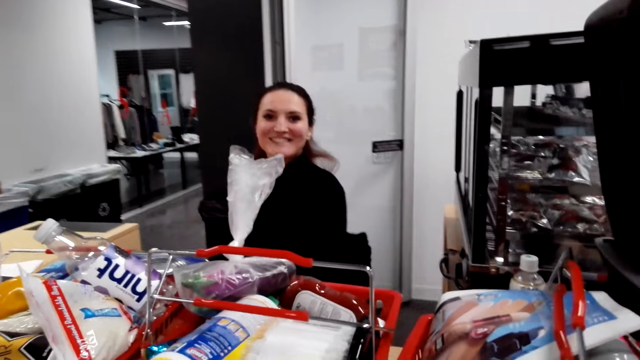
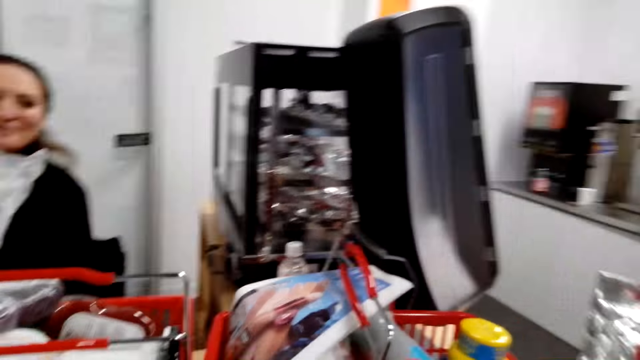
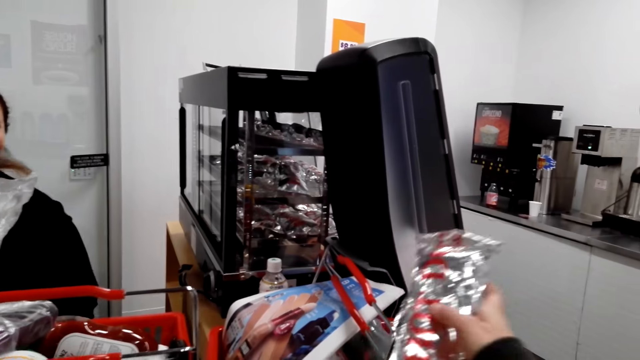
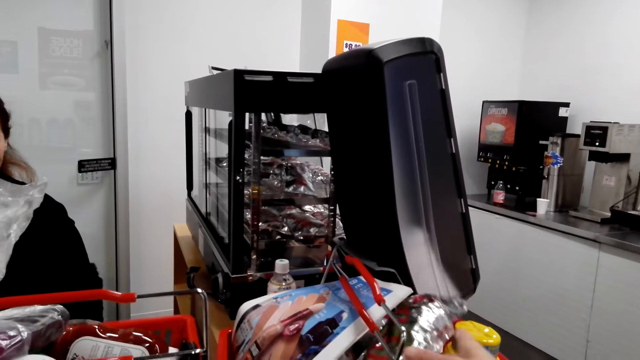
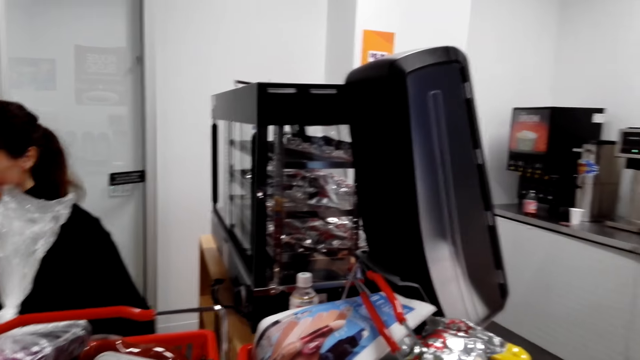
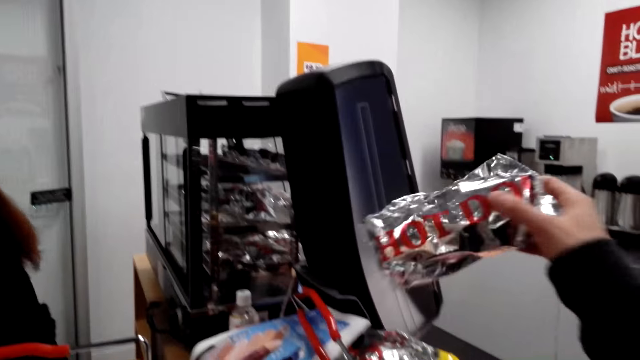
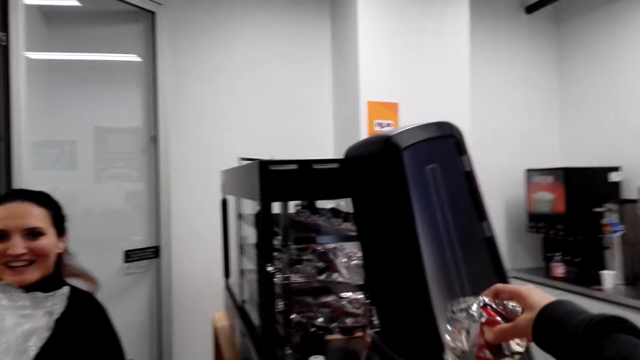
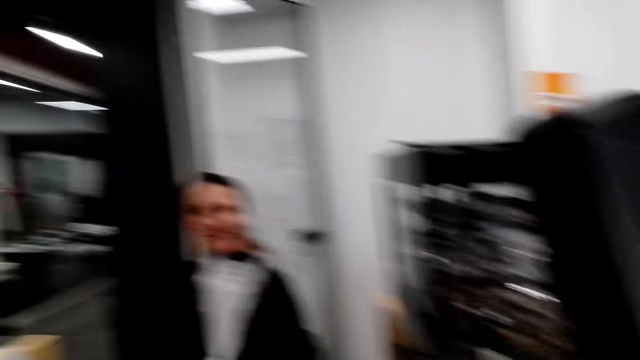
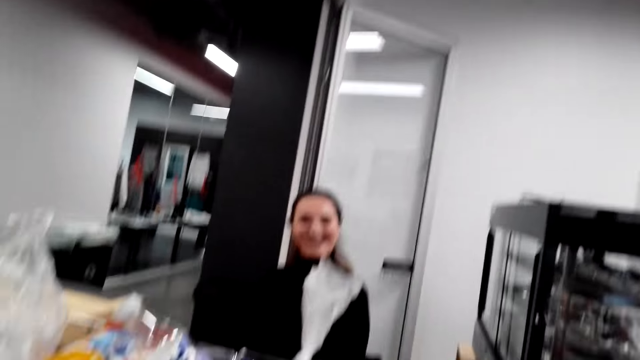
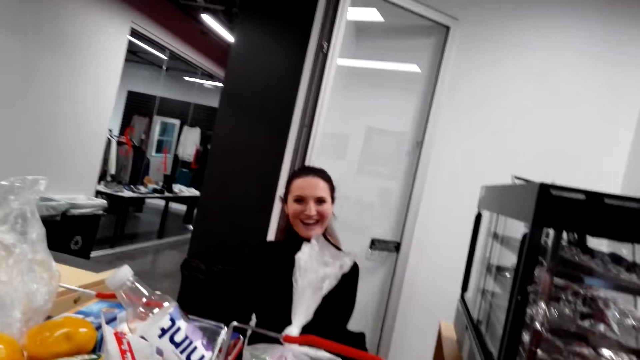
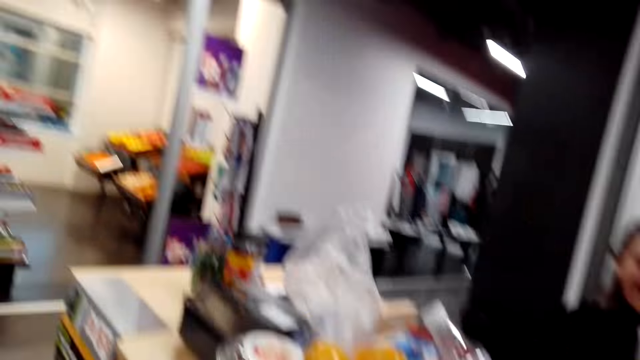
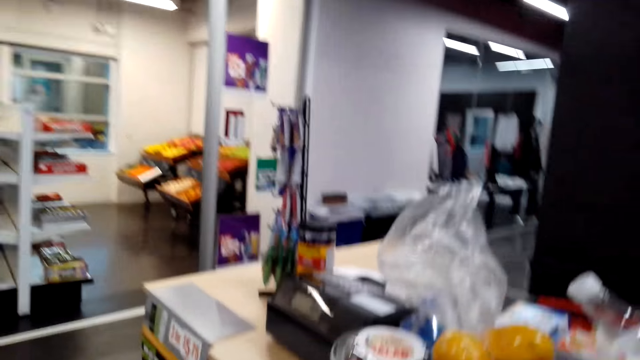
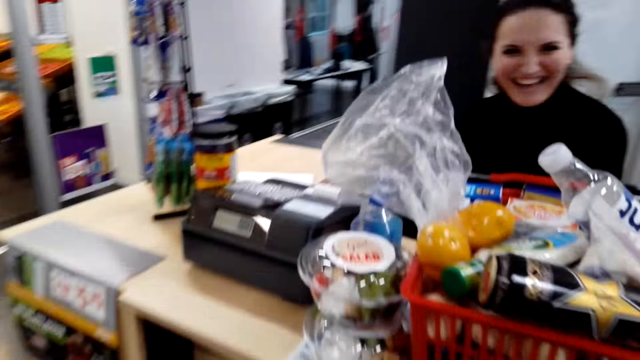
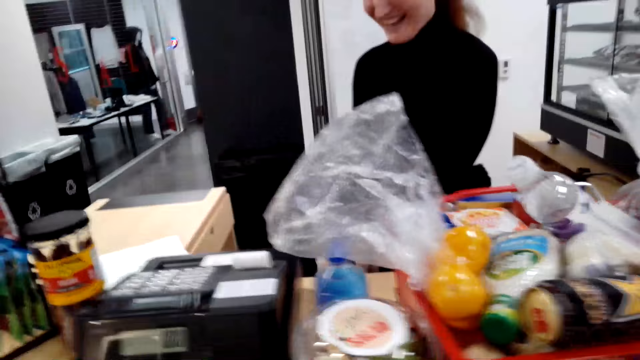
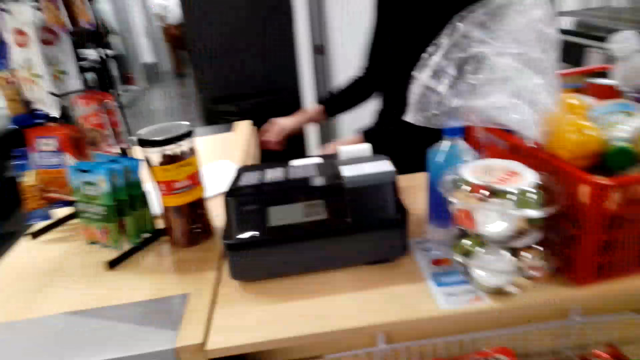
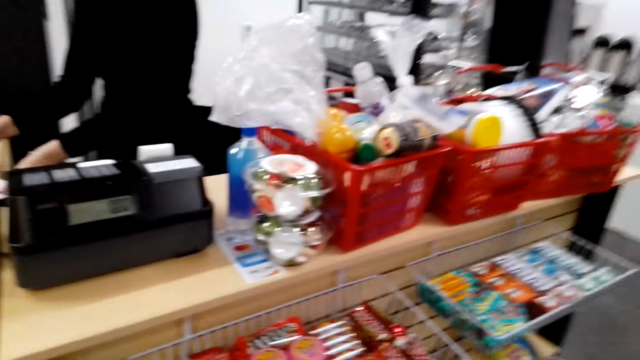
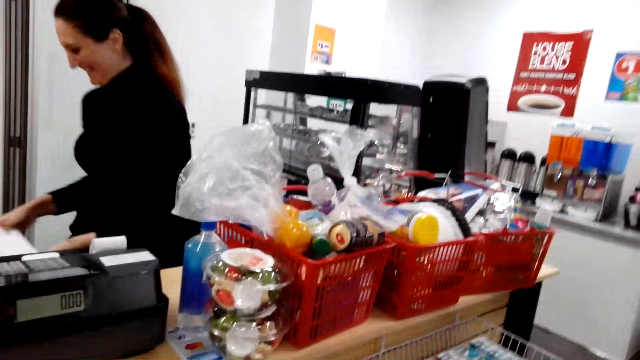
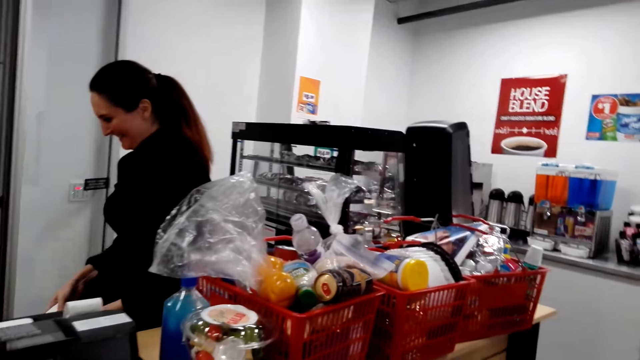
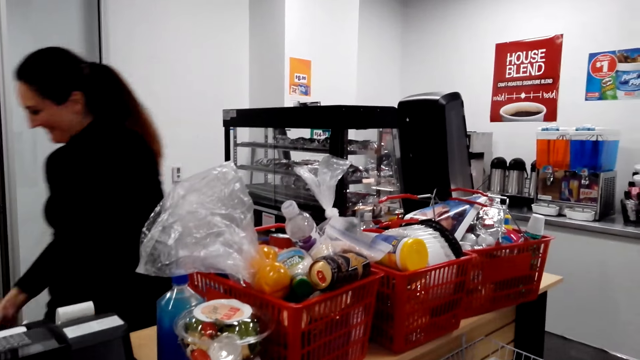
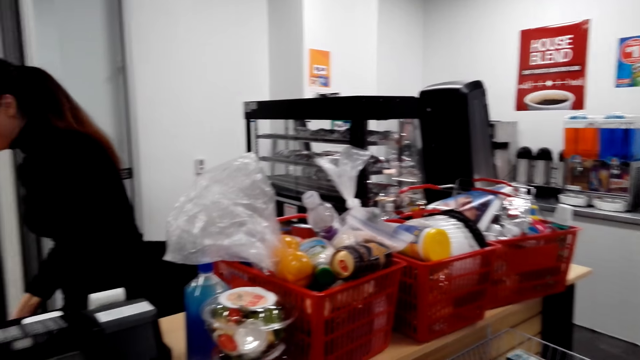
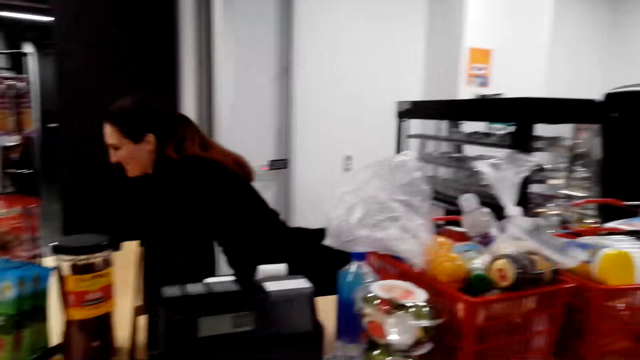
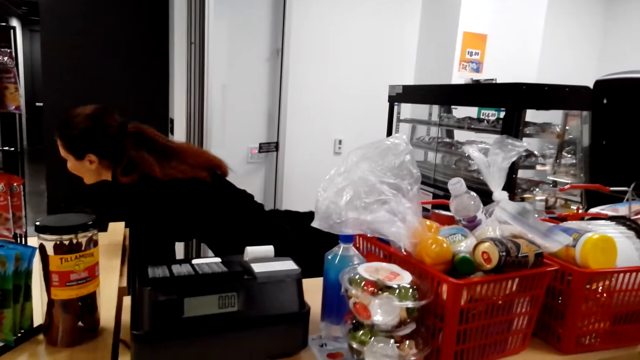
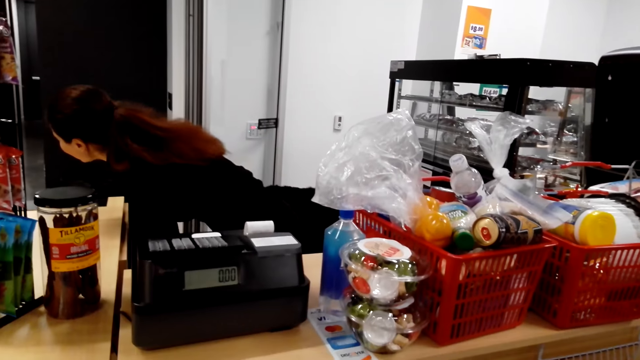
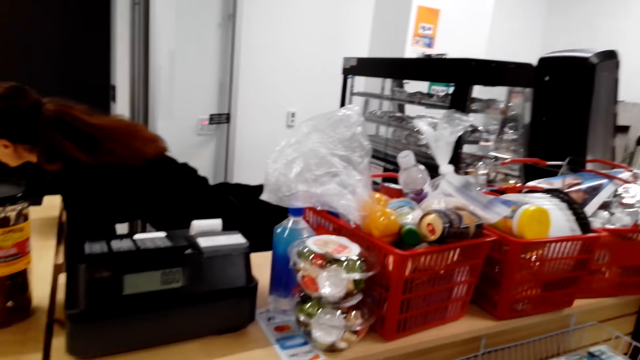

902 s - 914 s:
The camera wearer inserts the packet of food in the shopping basket. They converse with the cashier.

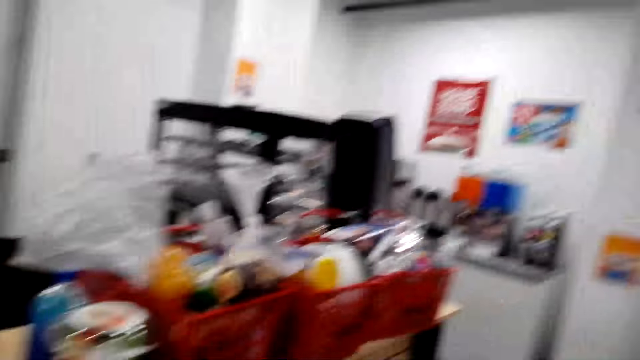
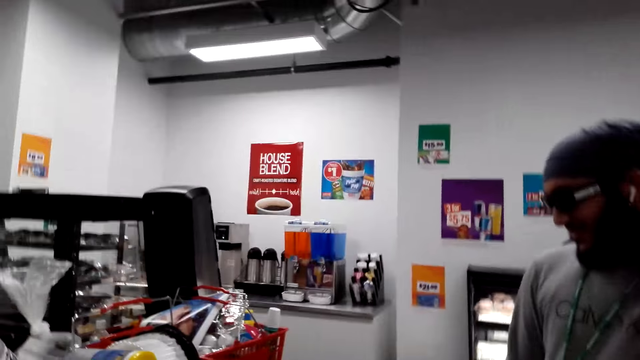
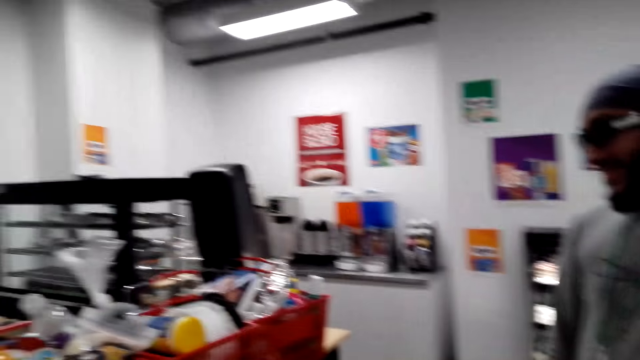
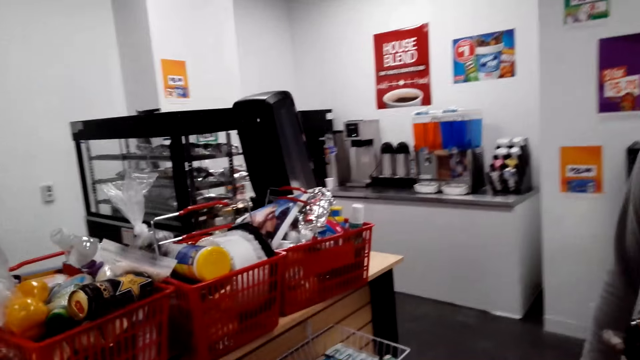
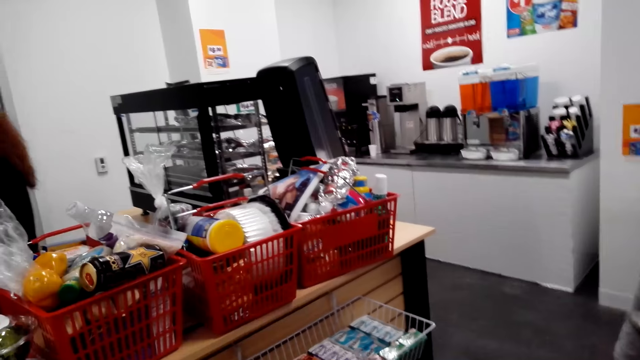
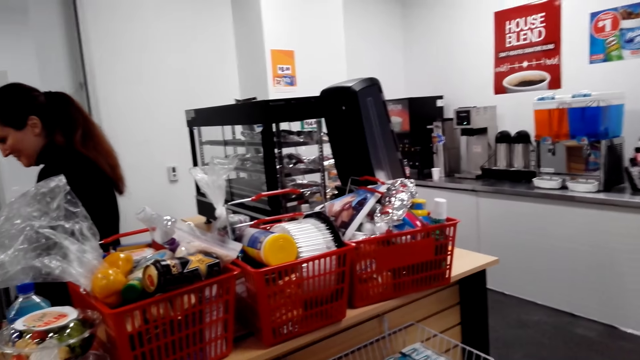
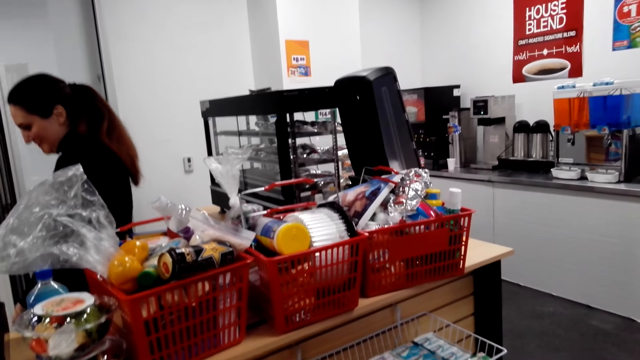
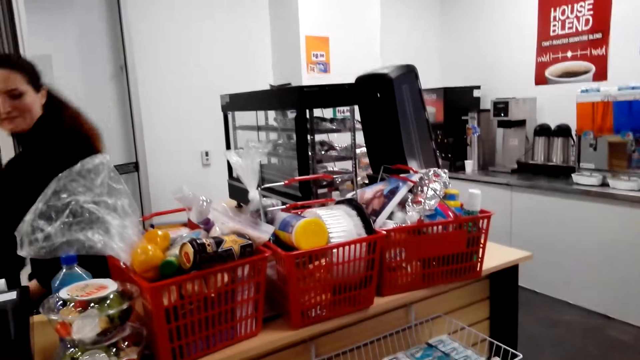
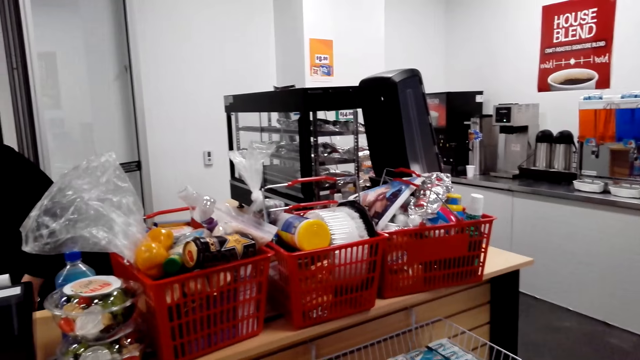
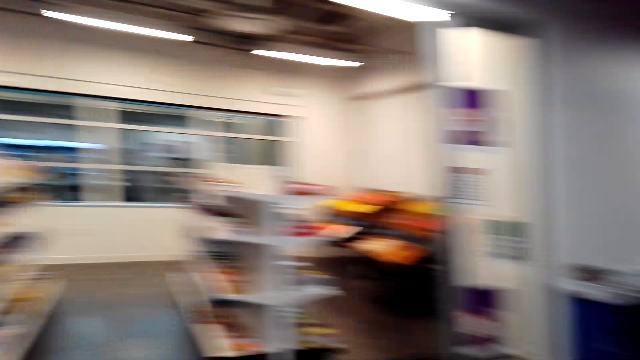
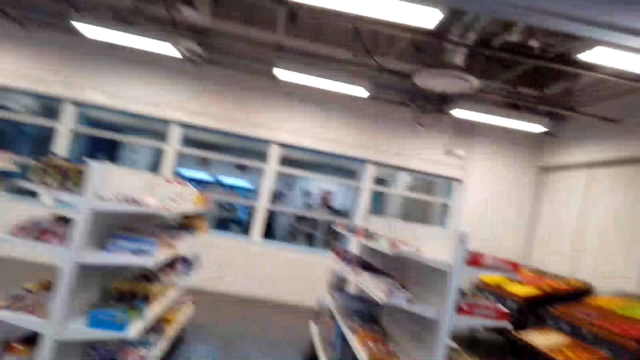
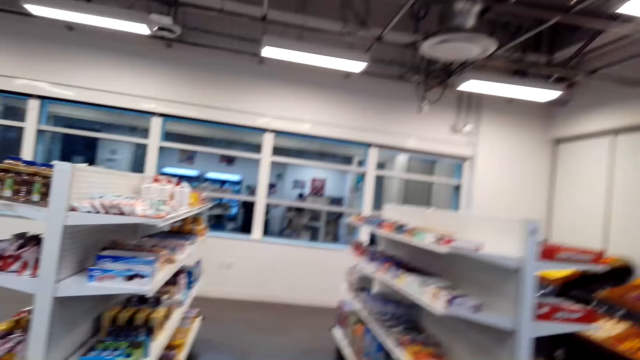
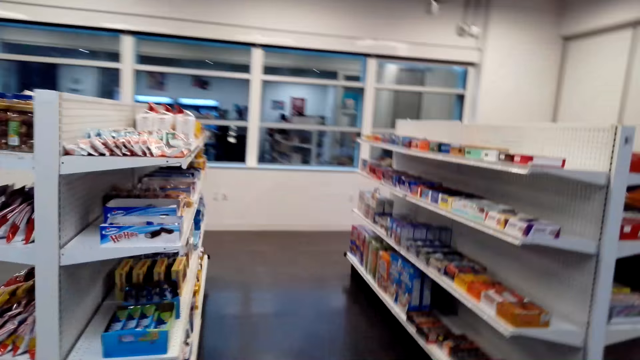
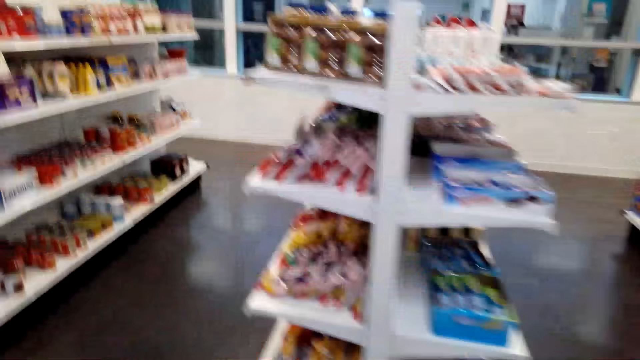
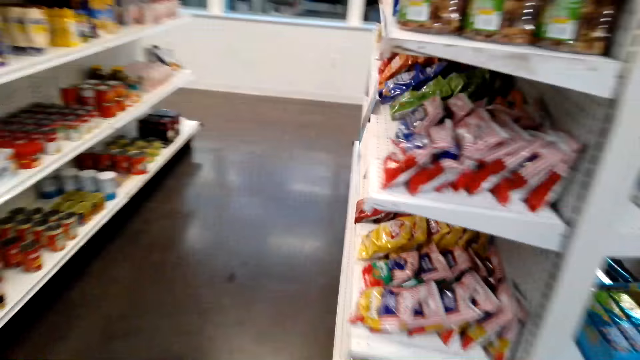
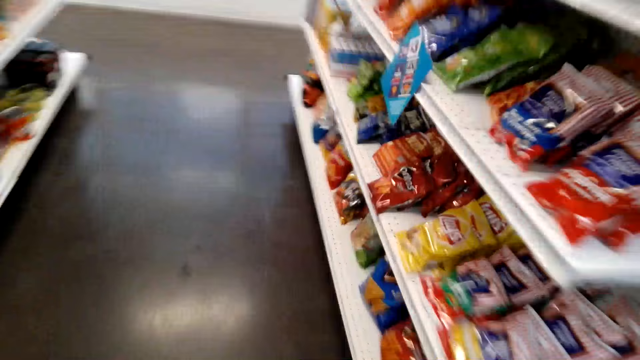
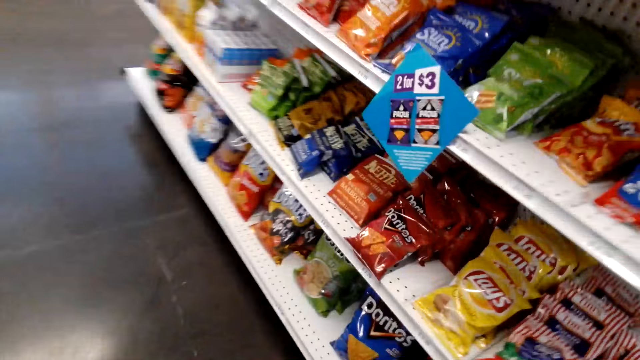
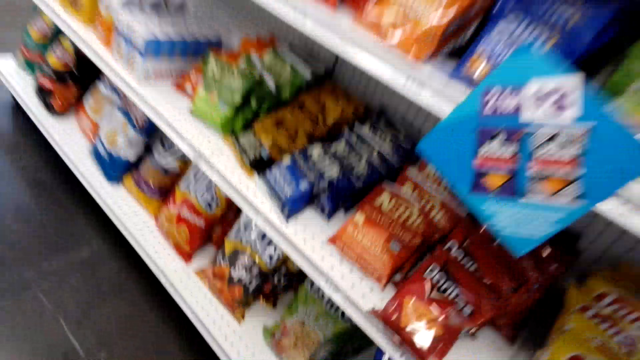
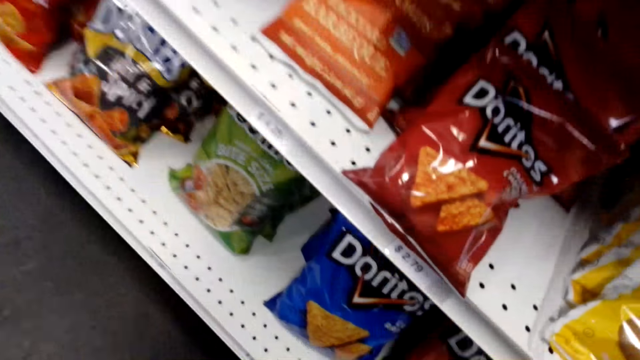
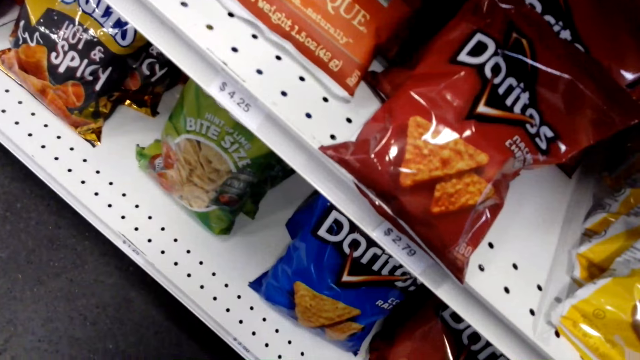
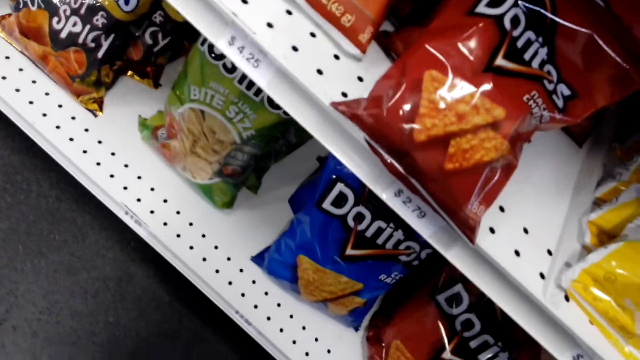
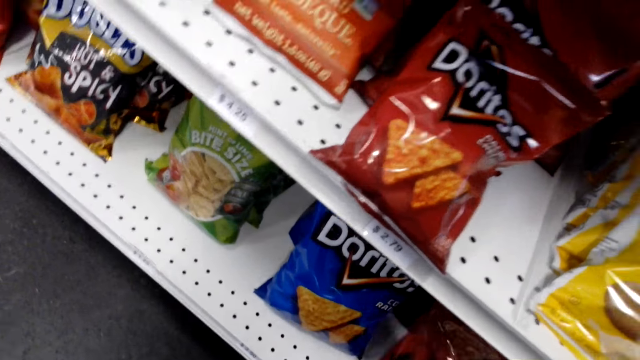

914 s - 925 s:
The camera wearer moves around. They go back to the shelves again.
